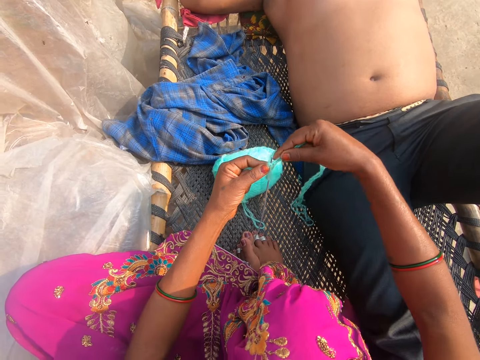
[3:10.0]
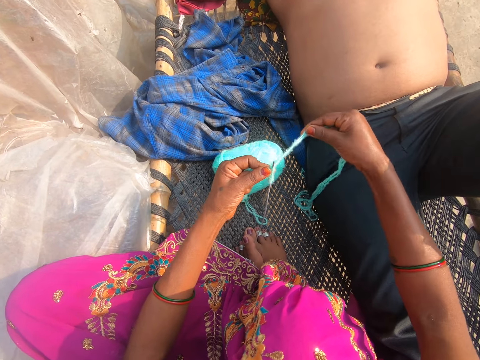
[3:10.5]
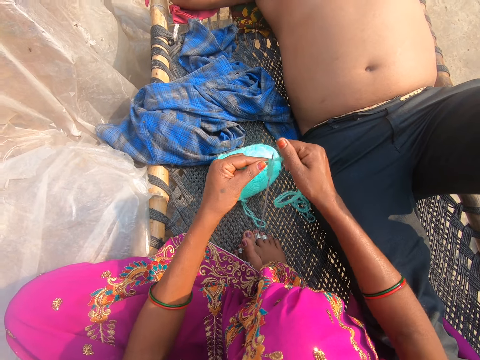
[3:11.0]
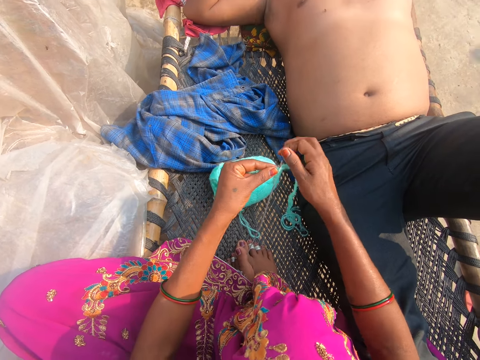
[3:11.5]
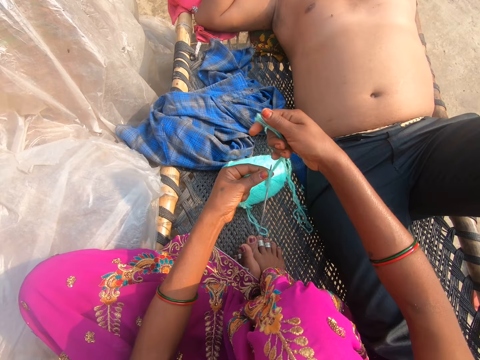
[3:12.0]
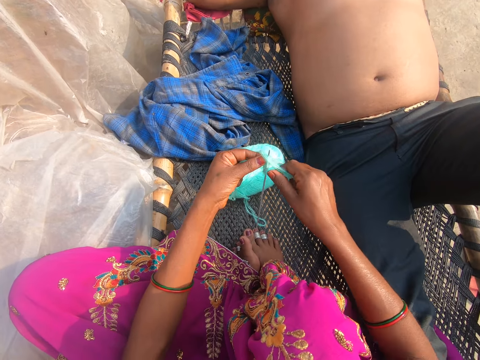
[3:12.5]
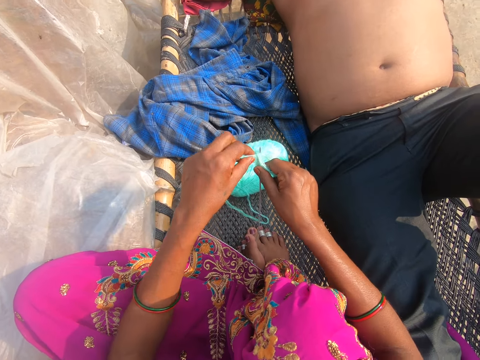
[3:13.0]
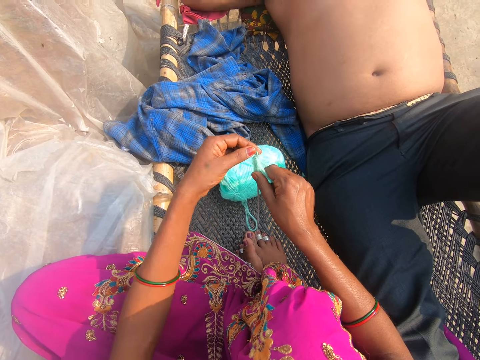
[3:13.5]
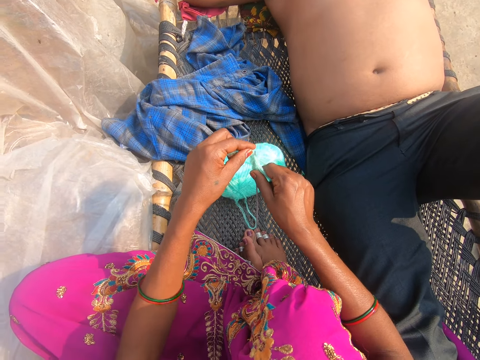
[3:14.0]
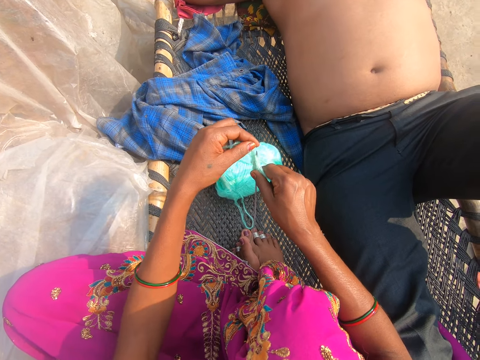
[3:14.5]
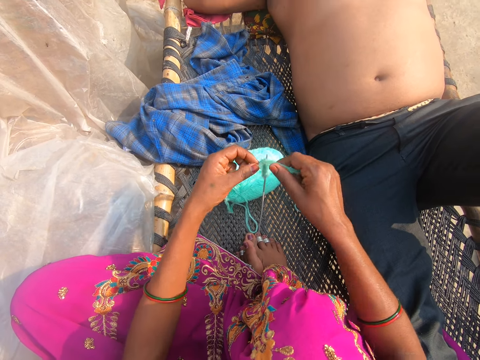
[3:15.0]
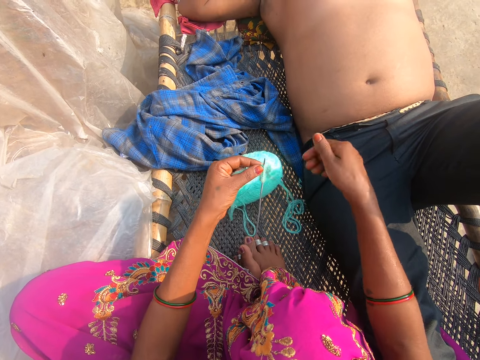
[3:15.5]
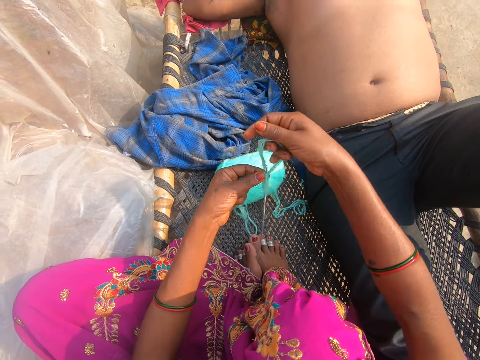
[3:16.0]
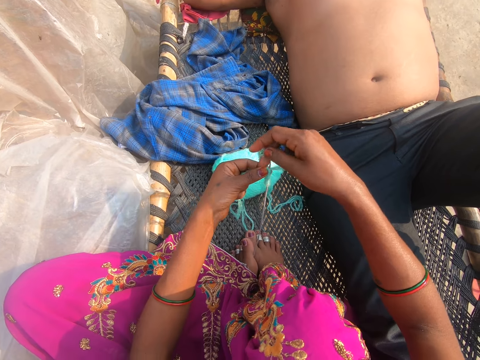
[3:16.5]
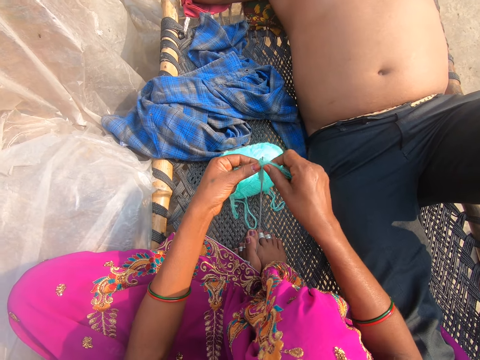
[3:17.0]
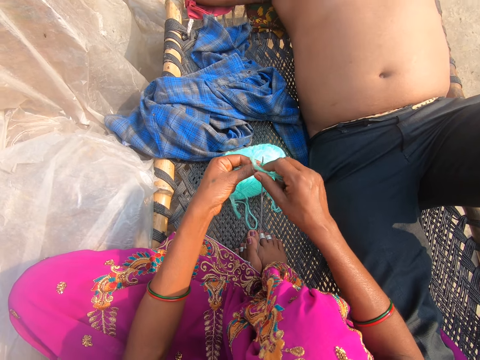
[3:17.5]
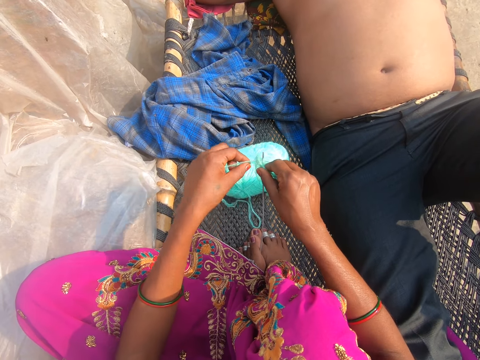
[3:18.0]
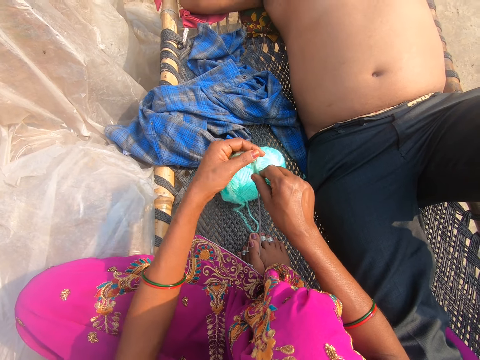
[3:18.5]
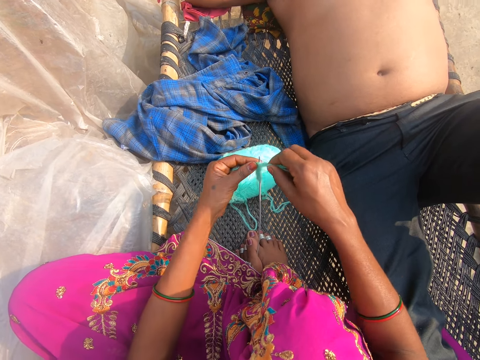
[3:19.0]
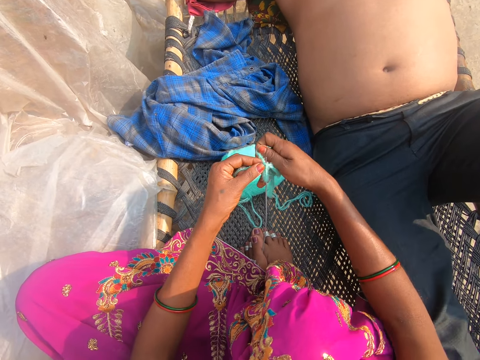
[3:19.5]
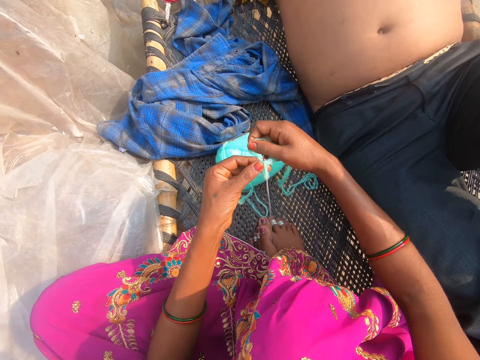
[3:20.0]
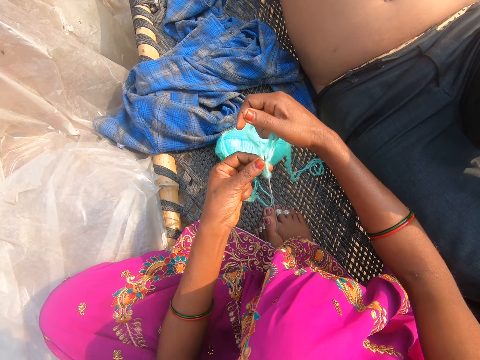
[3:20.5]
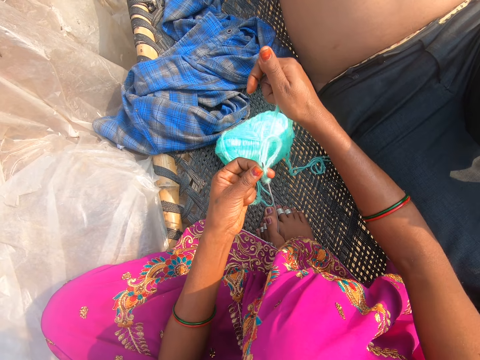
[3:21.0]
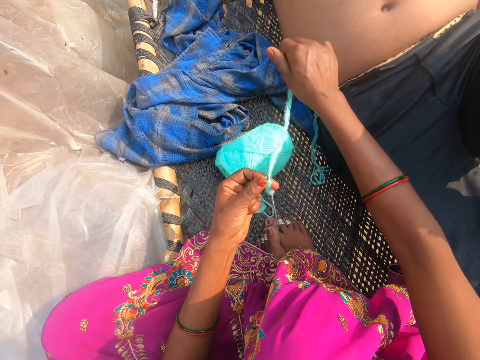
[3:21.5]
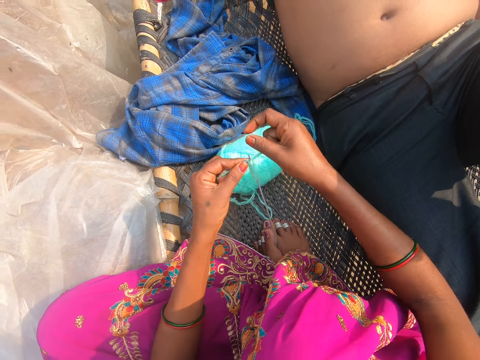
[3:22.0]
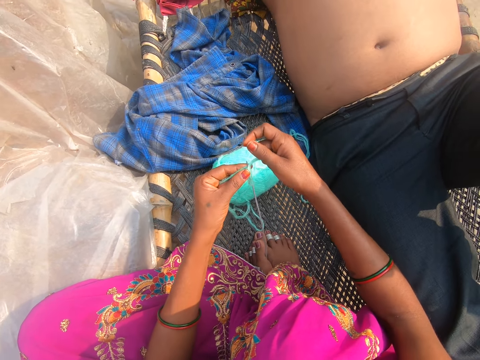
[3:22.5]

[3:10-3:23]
The camera wearer pulls the thread. They put the thread around the crochet. They put the thread around the crochet again. They pull the thread.

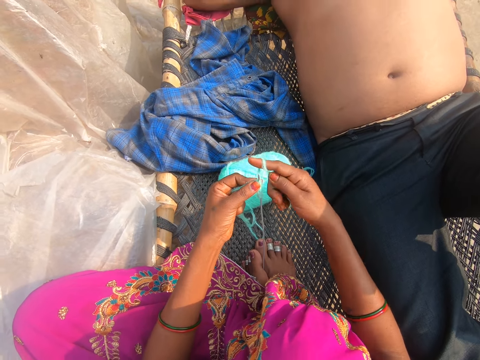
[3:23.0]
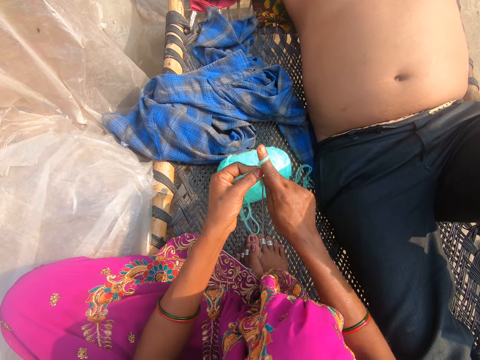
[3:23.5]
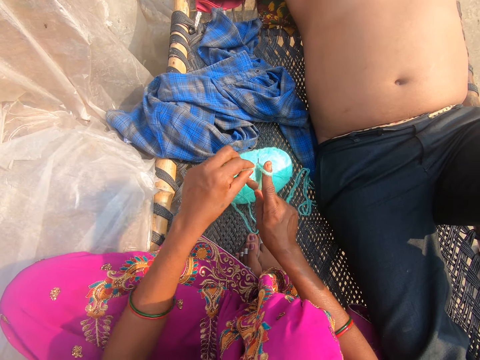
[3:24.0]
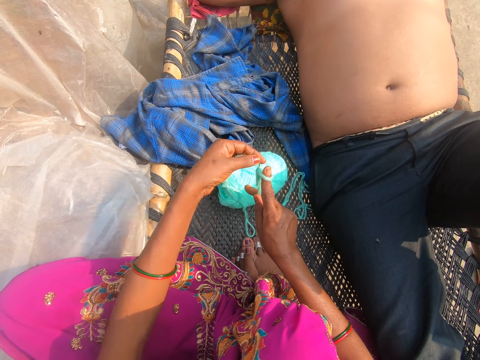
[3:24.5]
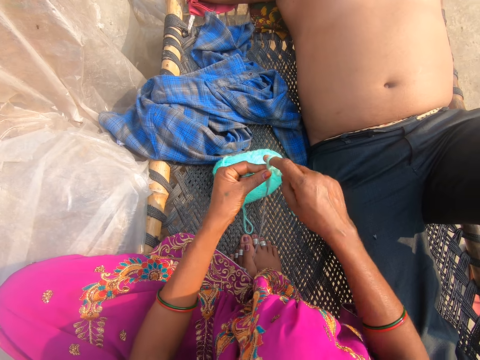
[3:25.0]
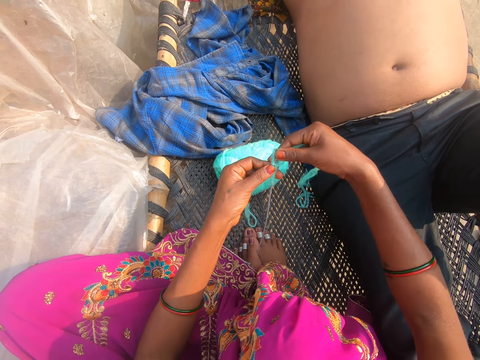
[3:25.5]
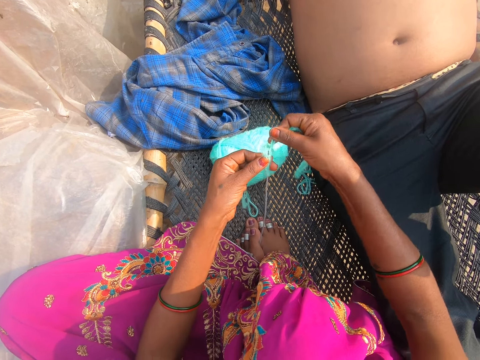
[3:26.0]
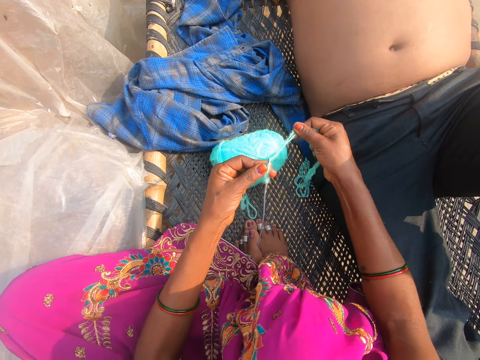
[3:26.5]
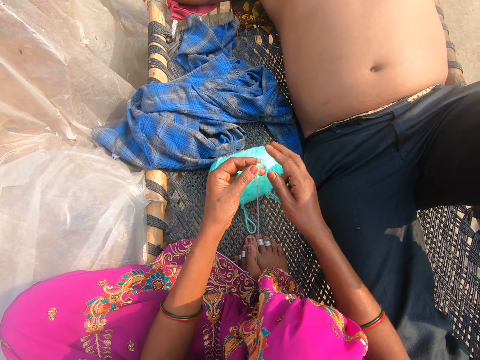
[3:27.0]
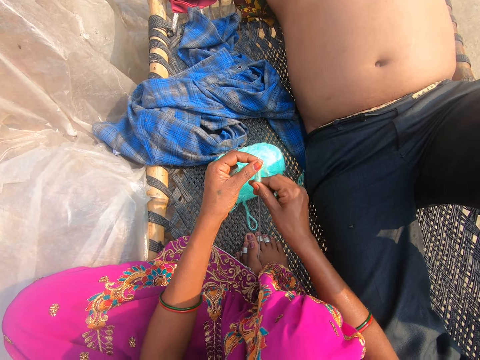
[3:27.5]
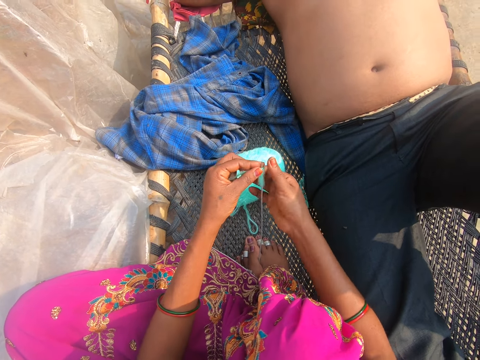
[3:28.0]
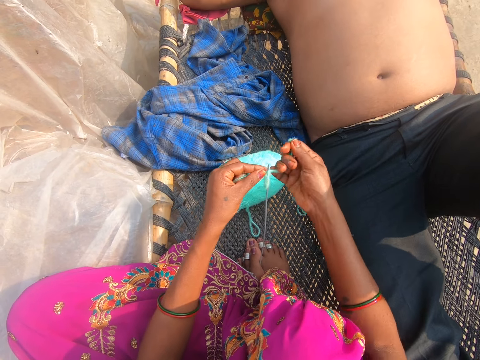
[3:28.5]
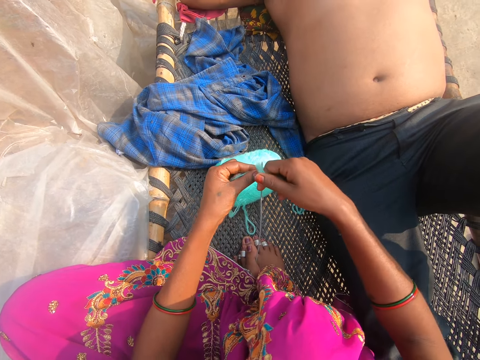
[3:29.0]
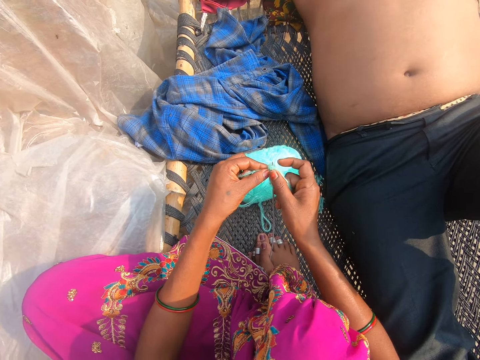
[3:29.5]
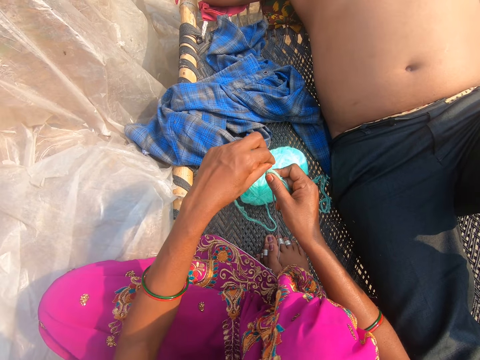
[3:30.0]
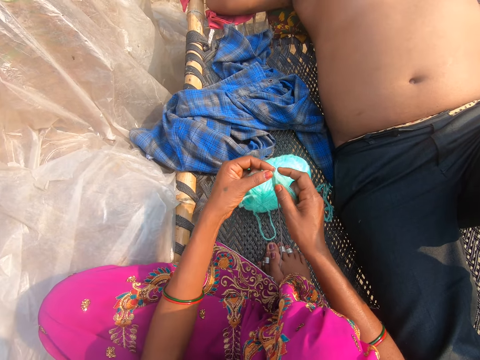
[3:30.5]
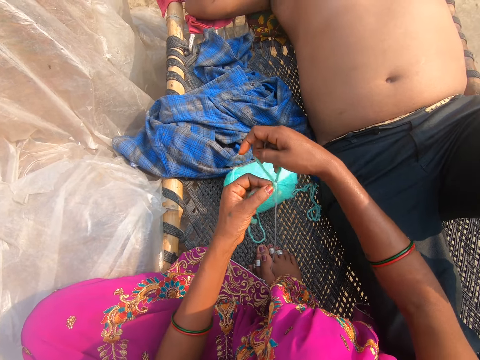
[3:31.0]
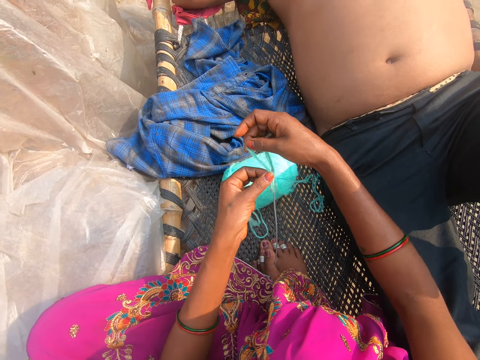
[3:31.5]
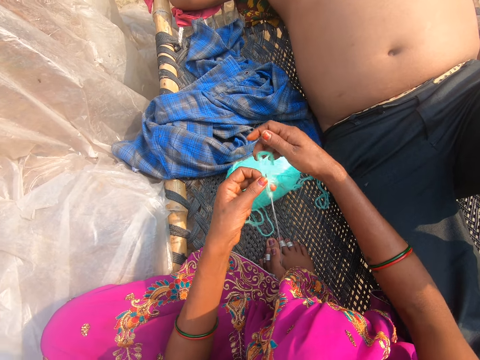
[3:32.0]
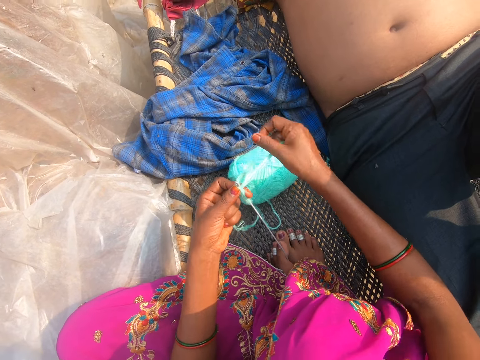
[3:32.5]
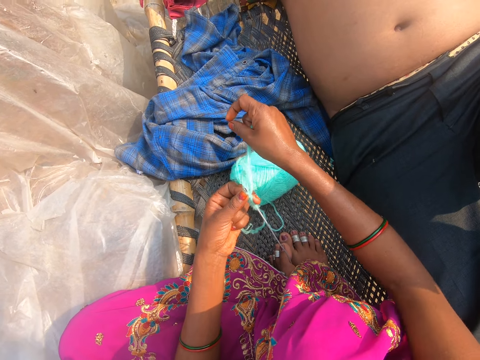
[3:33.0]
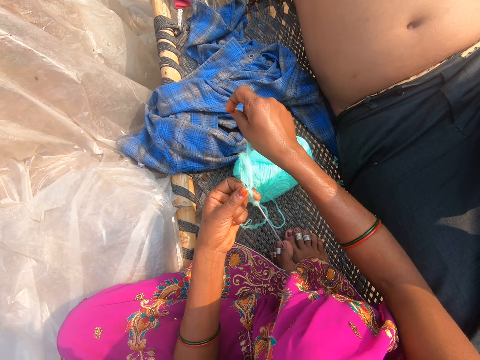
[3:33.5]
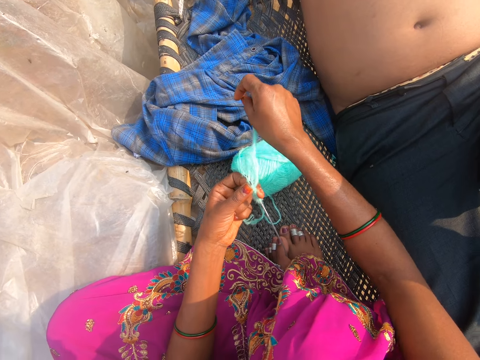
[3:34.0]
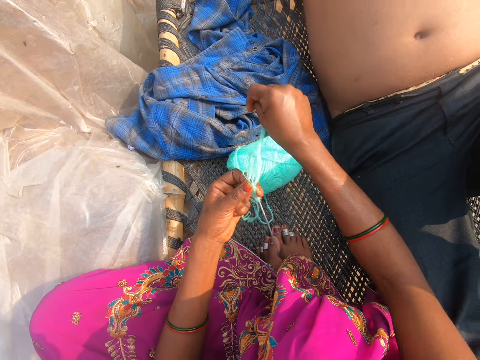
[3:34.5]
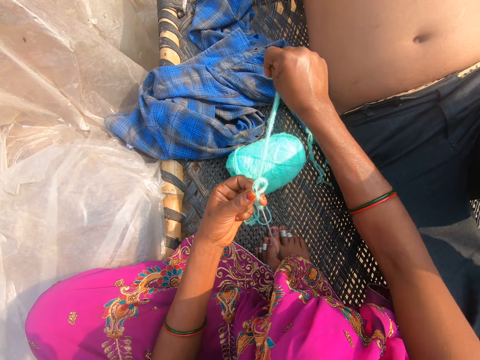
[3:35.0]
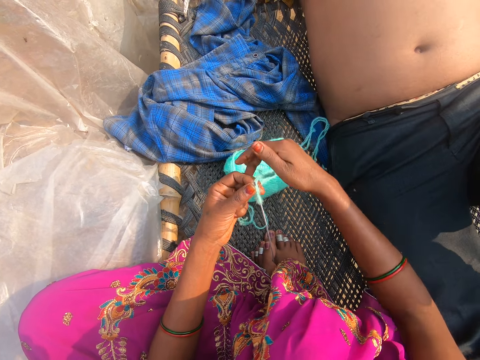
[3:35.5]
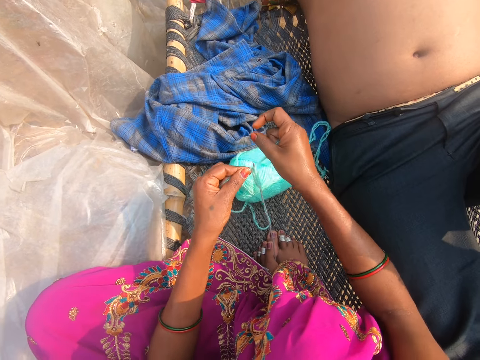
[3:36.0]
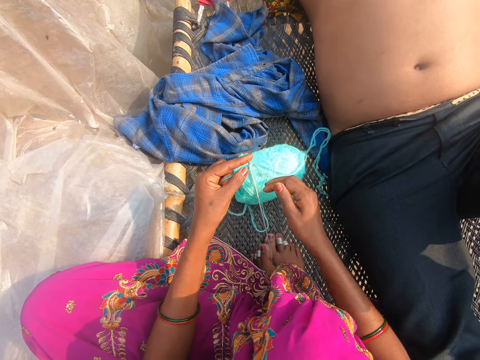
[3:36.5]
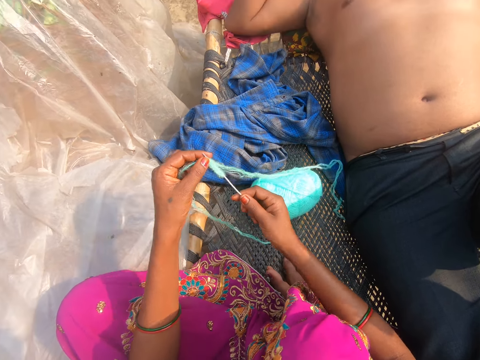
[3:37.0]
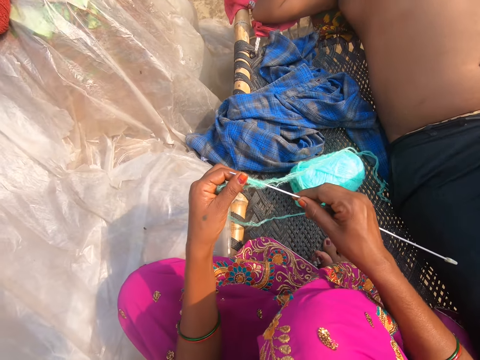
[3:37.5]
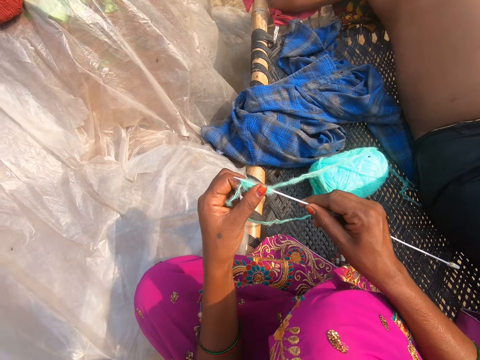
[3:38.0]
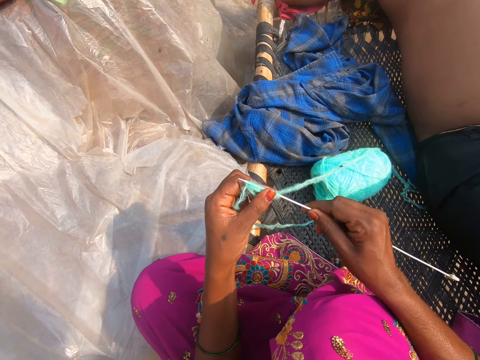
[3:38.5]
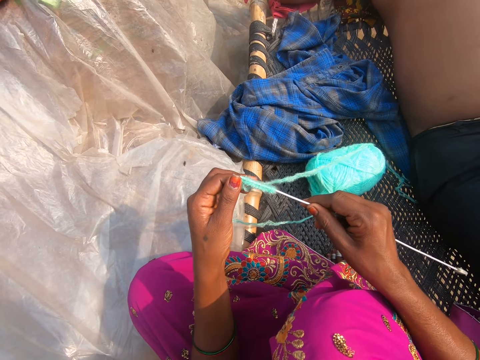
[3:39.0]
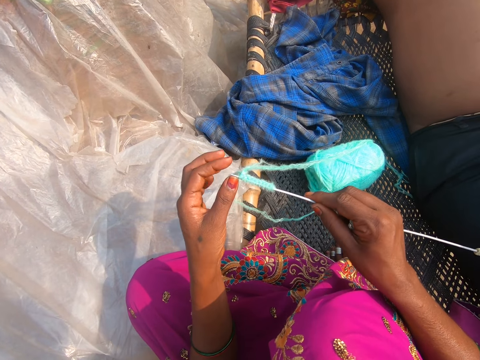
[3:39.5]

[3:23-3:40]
The camera wearer puts the thread around the crochet. They pull the thread. They put the thread around the crochet. They converse with a man. They pull the thread. The man converses with the camera wearer. The camera wearer lifts up the crochet. They converse with the man. They check on the crochet and thread.
